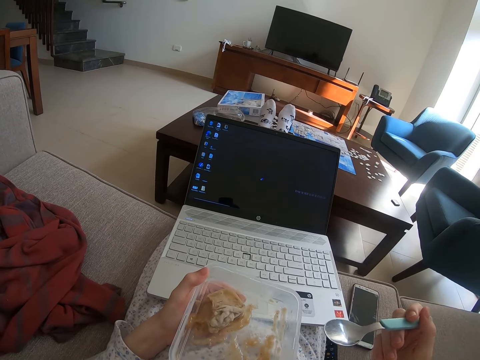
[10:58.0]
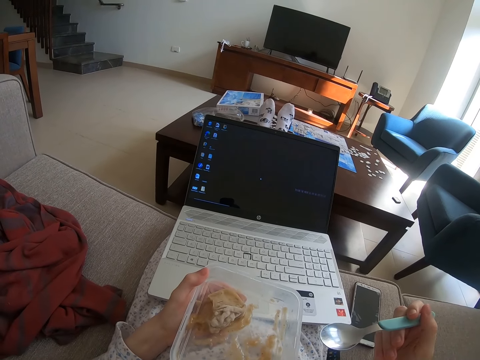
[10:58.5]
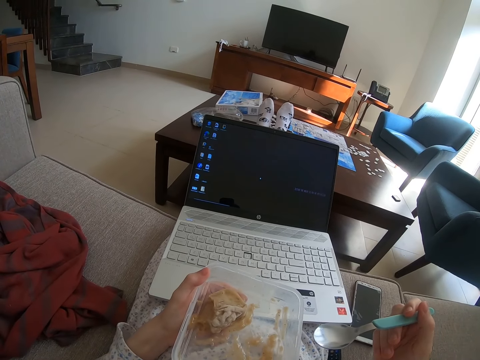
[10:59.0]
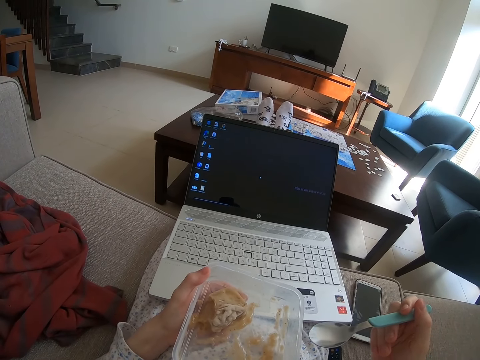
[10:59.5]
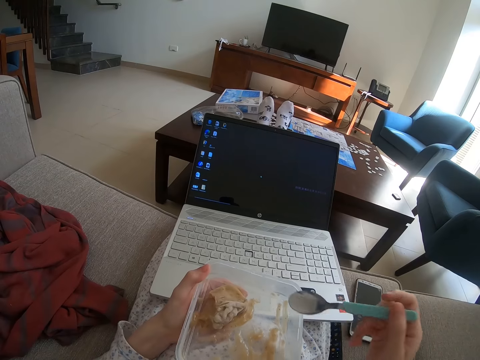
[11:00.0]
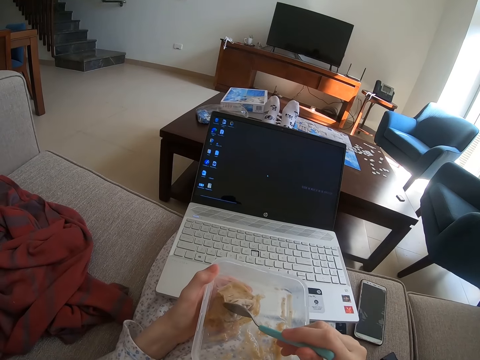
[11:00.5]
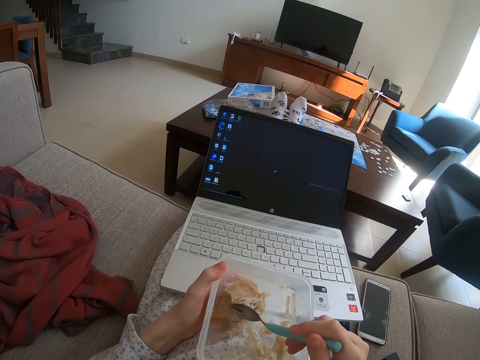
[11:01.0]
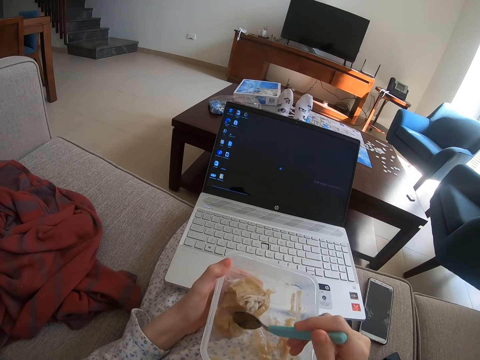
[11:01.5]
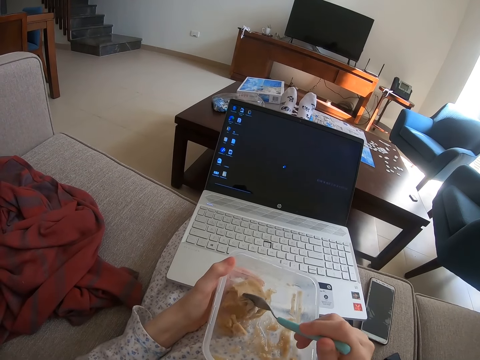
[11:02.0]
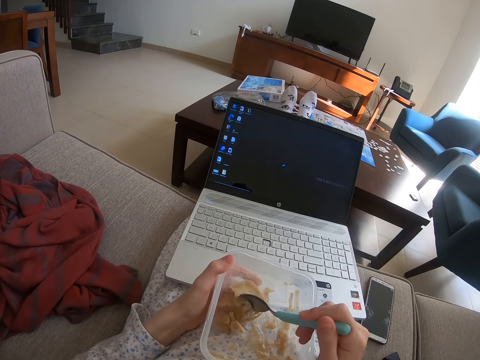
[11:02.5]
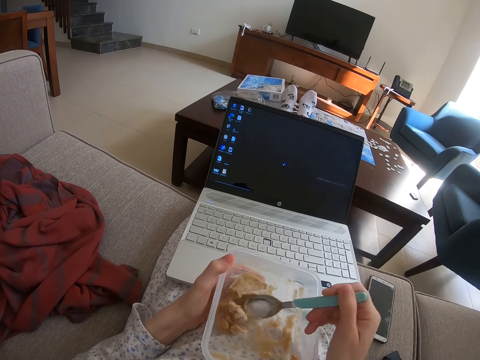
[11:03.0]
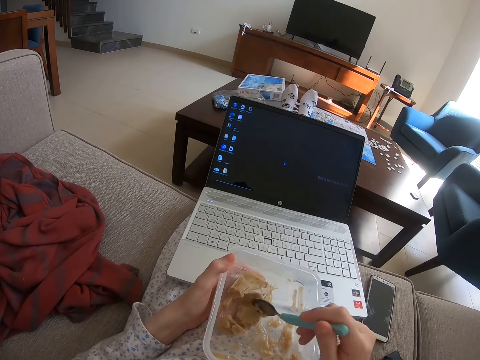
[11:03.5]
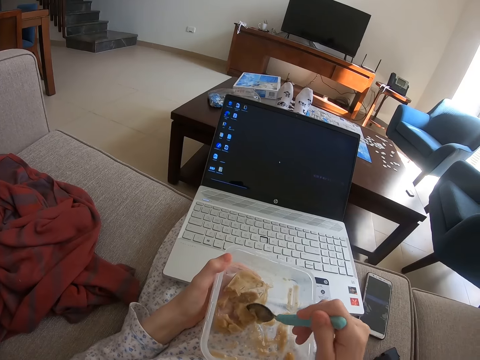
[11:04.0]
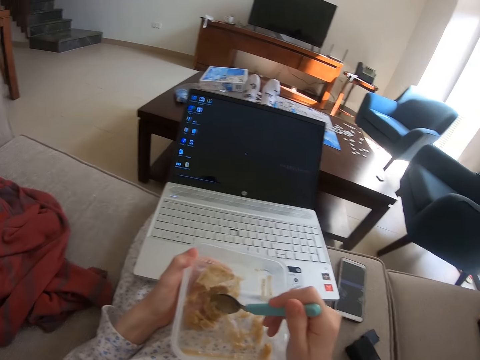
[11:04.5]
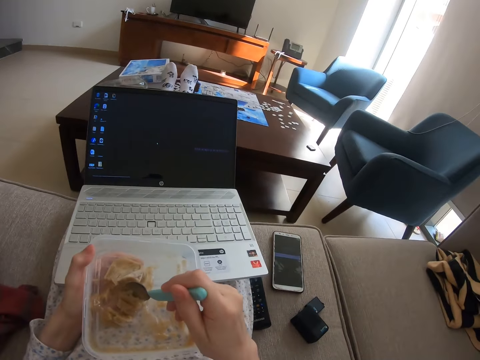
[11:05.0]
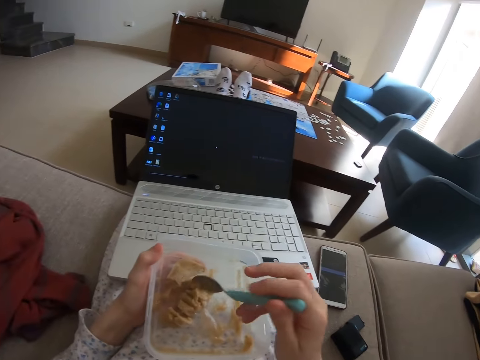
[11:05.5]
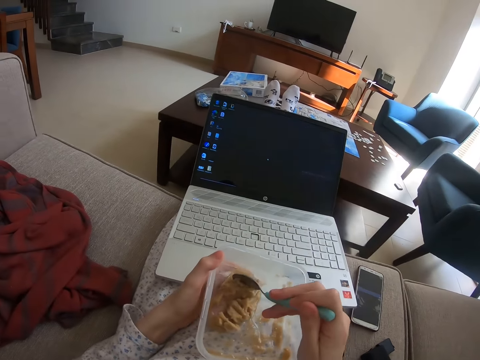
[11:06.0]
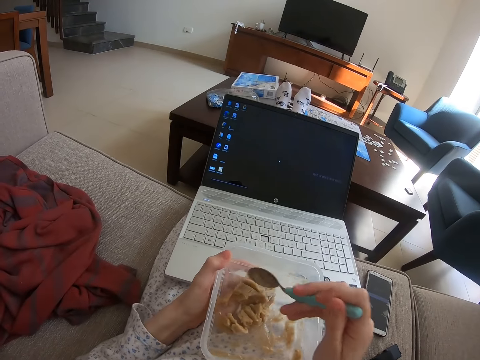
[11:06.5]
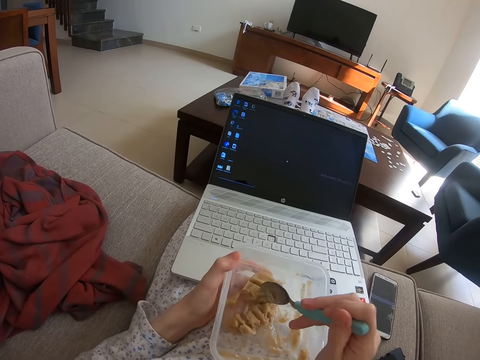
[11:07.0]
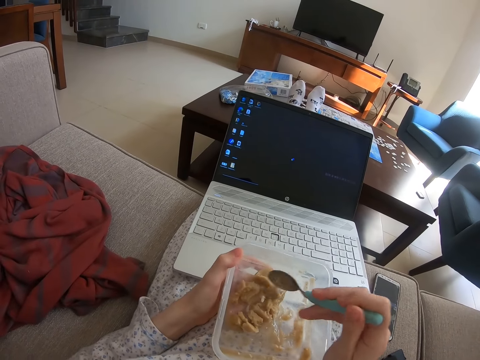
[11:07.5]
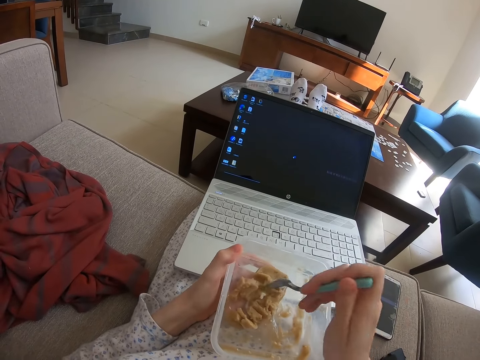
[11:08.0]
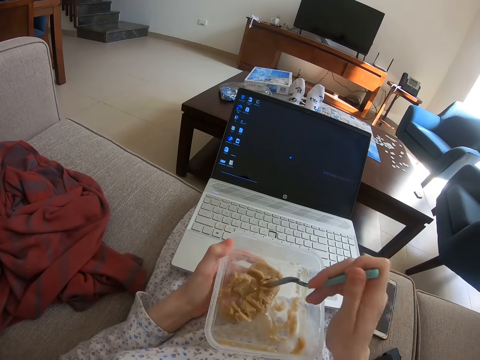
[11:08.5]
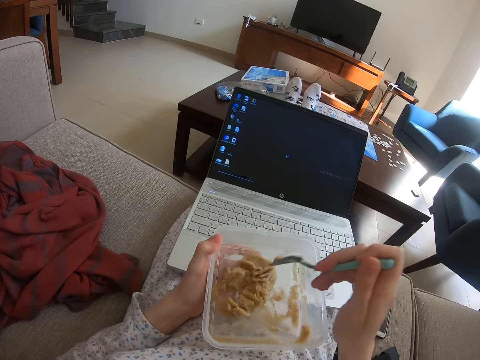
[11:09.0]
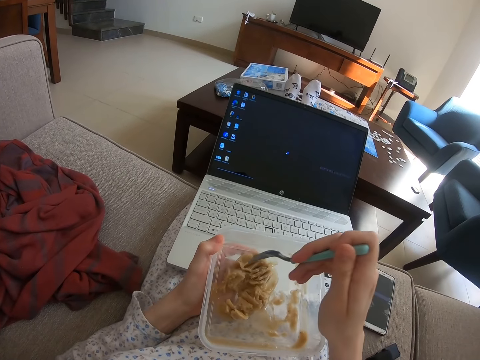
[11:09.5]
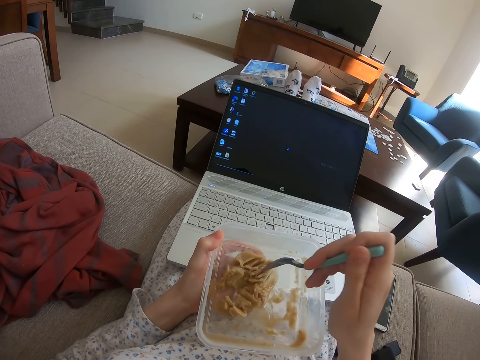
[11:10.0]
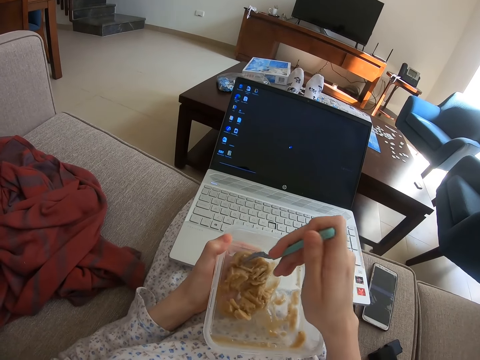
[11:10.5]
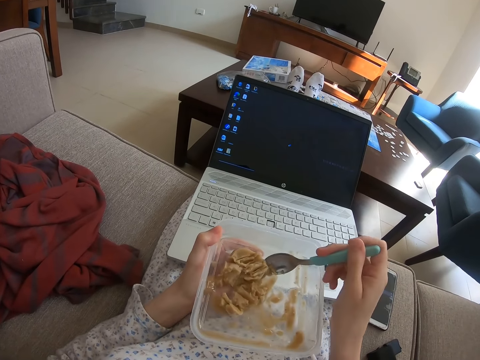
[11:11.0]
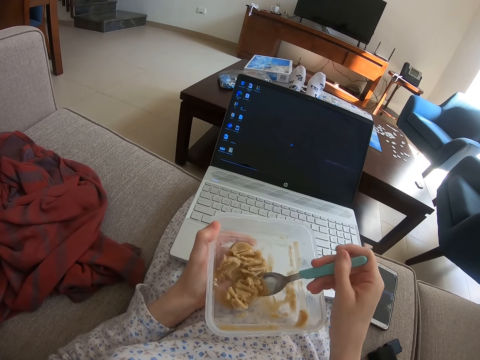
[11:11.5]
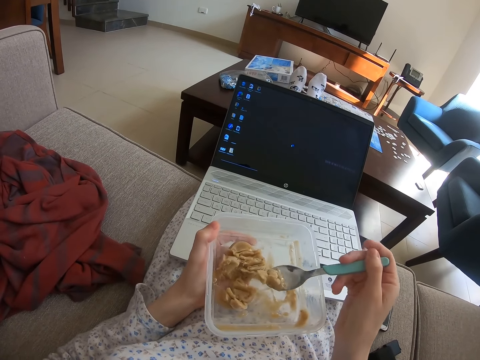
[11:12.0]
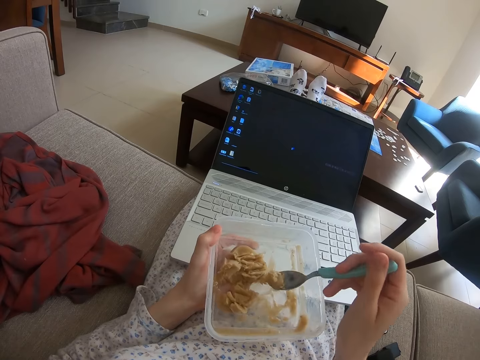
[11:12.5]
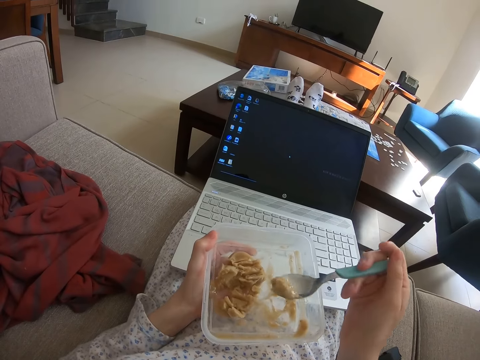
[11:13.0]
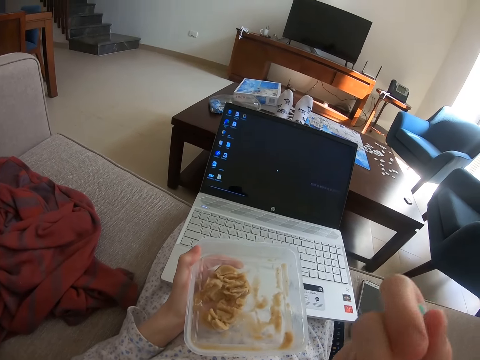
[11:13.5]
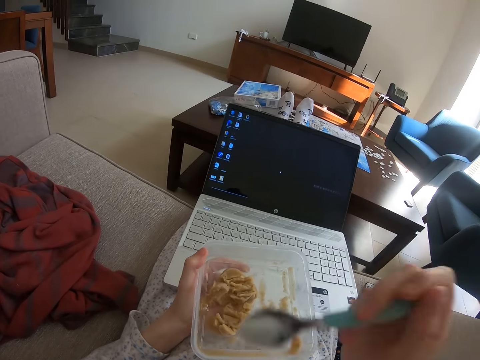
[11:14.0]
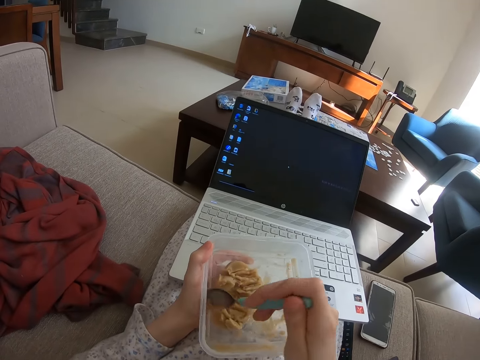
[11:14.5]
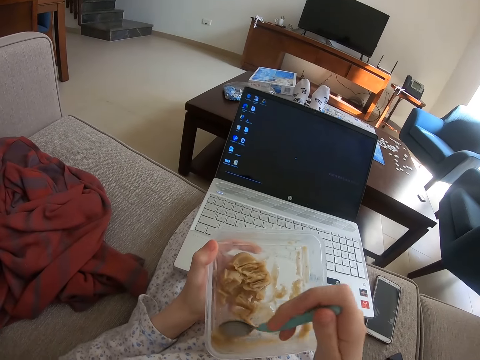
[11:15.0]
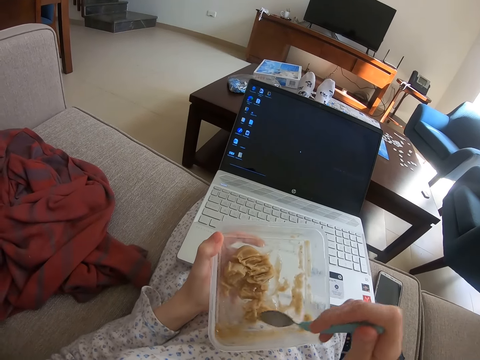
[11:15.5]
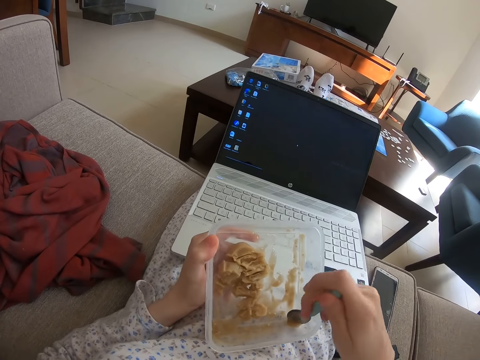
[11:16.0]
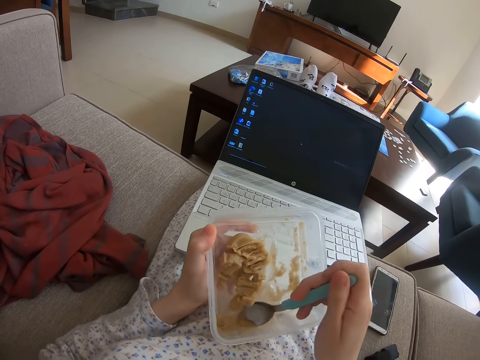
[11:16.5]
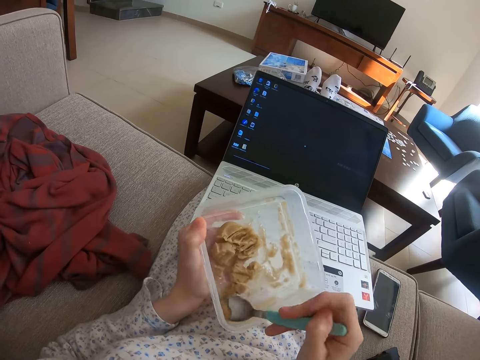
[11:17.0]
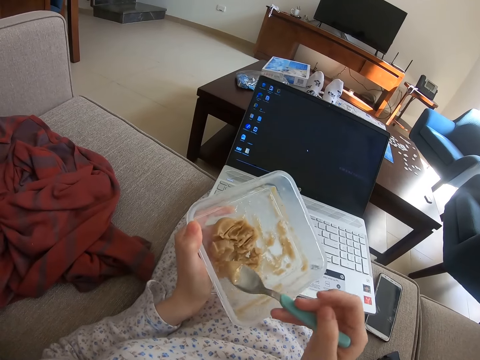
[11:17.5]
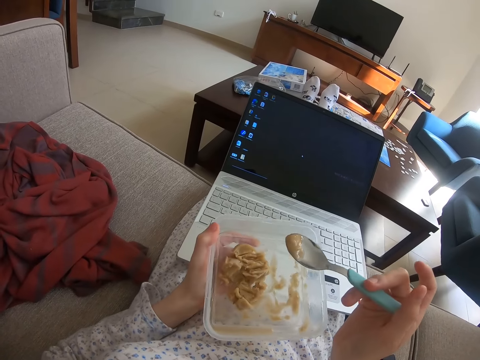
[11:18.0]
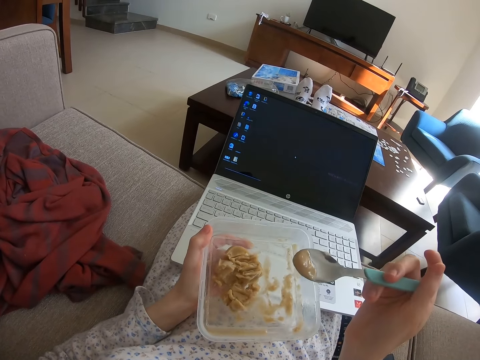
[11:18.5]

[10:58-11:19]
The camera wearer cuts small pieces of something. They eat something.

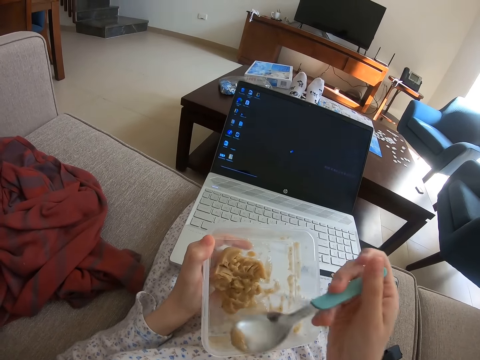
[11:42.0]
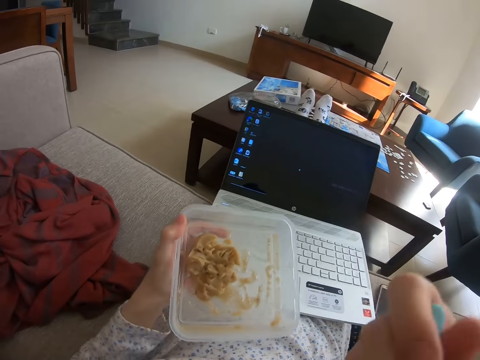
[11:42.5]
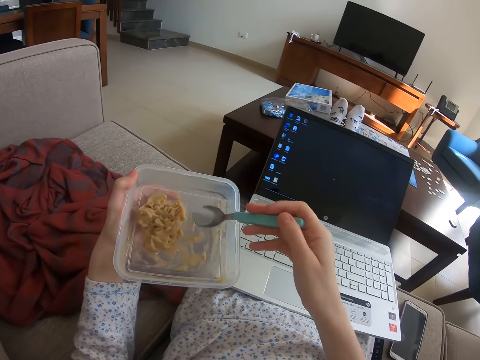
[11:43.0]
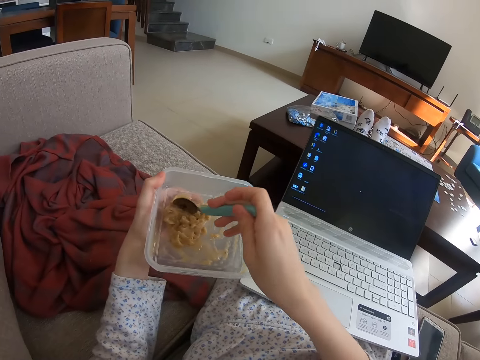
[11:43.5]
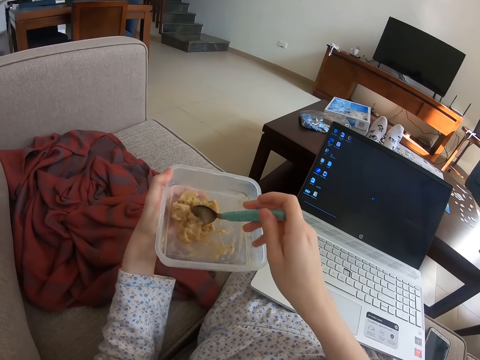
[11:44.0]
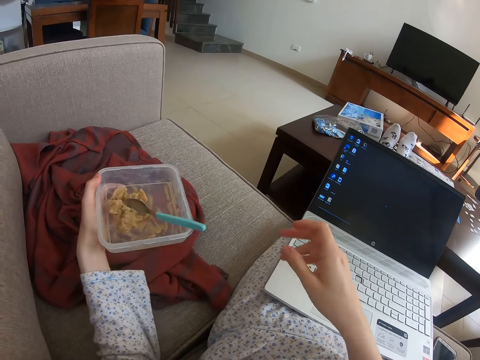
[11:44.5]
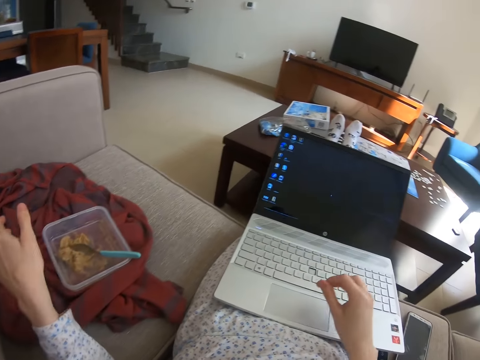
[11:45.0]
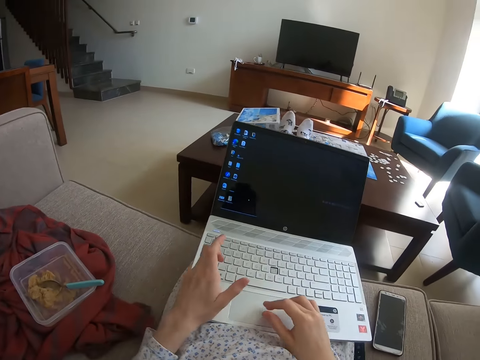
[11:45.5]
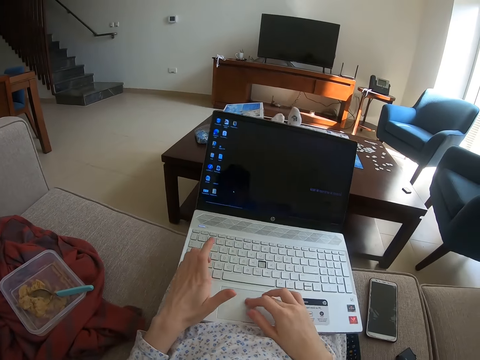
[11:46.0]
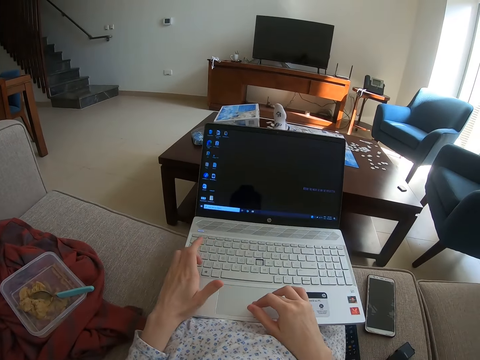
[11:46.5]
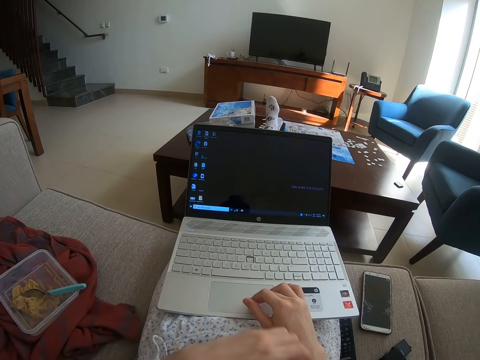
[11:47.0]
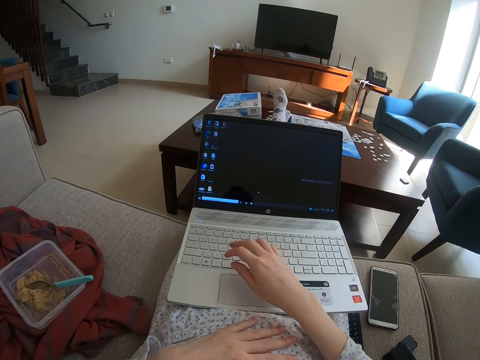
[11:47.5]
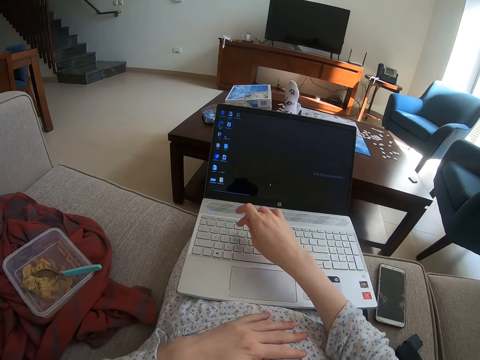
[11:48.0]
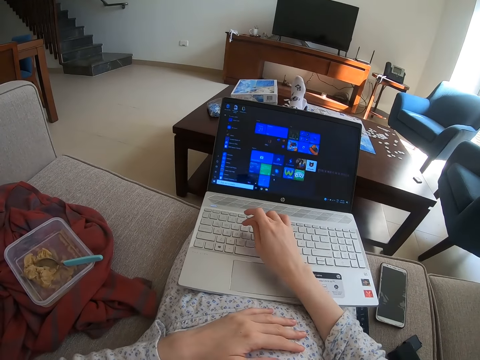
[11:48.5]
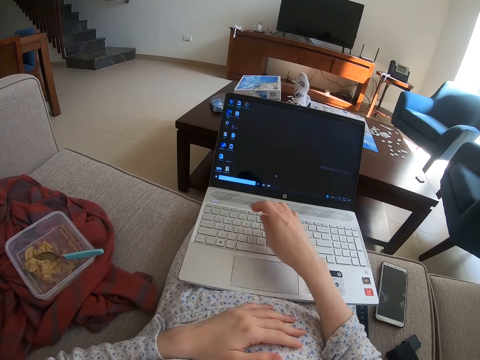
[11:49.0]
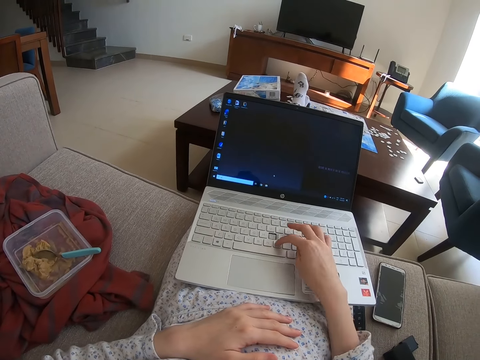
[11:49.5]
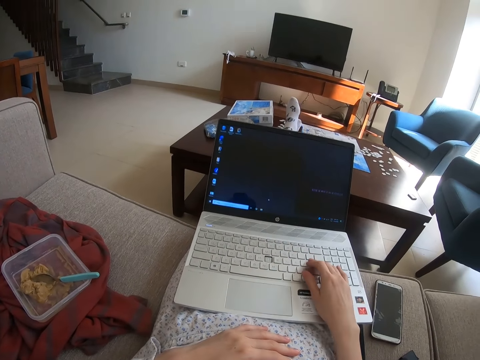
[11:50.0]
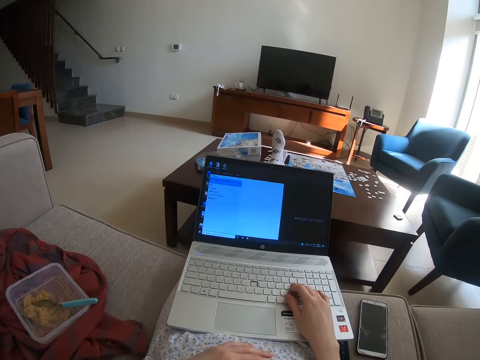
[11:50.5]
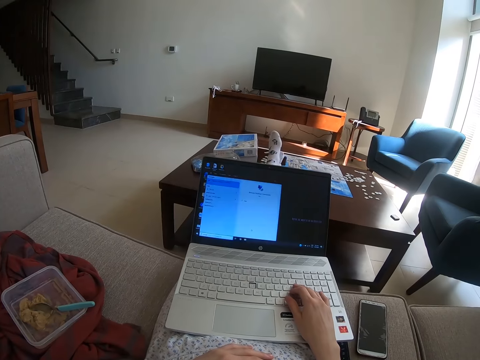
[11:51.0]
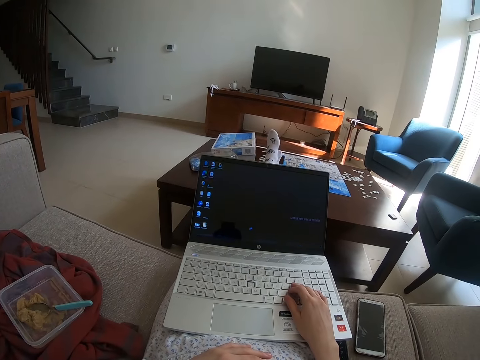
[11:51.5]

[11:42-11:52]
The camera wearer puts the dish of something on the sofa. They type on the laptop.
